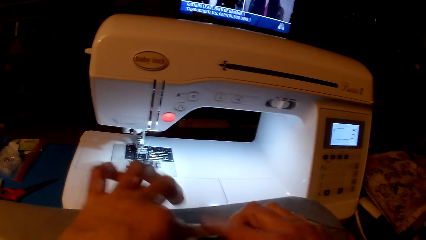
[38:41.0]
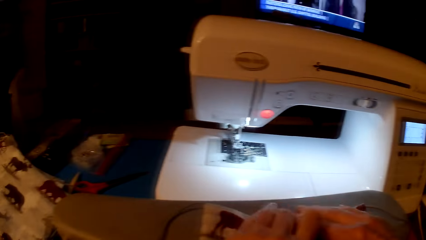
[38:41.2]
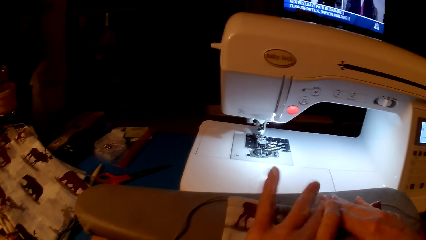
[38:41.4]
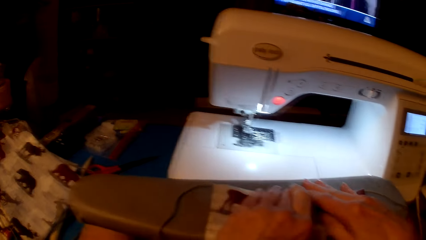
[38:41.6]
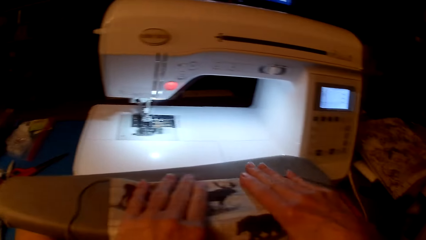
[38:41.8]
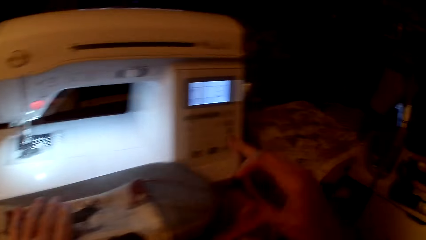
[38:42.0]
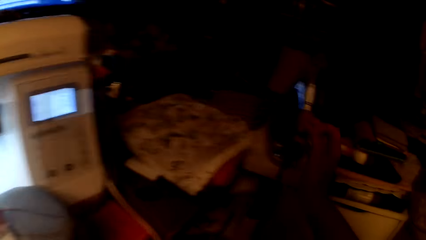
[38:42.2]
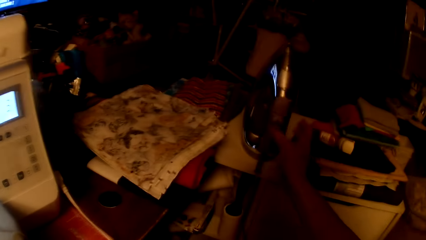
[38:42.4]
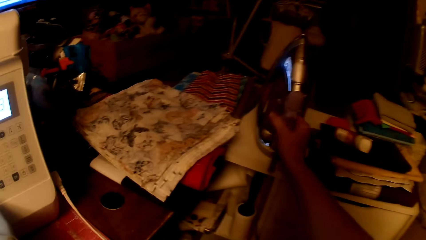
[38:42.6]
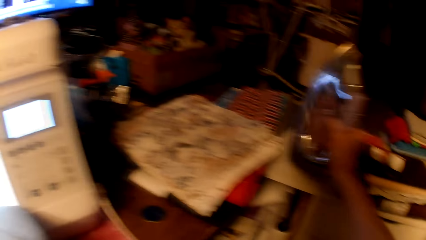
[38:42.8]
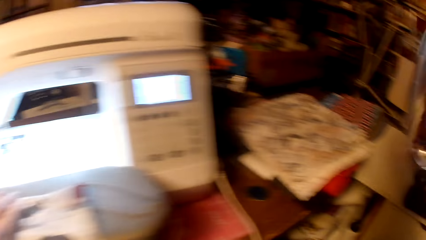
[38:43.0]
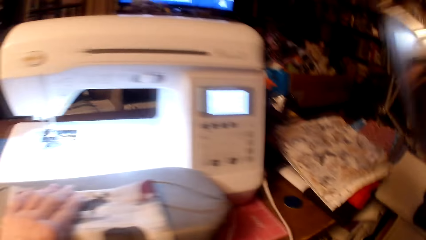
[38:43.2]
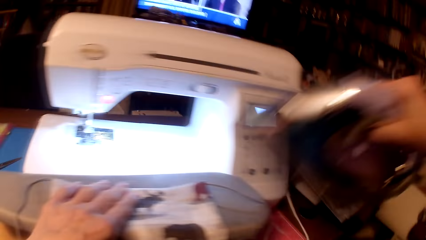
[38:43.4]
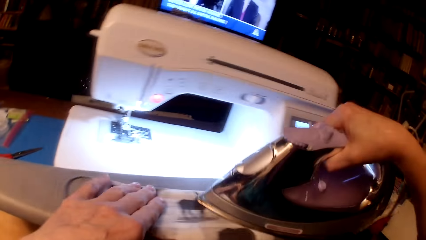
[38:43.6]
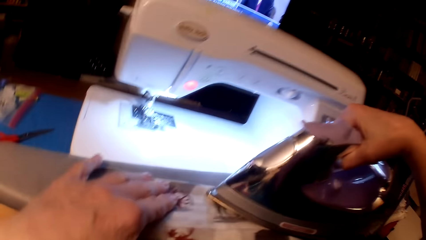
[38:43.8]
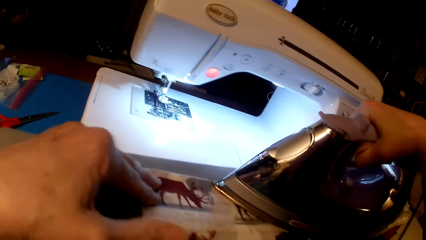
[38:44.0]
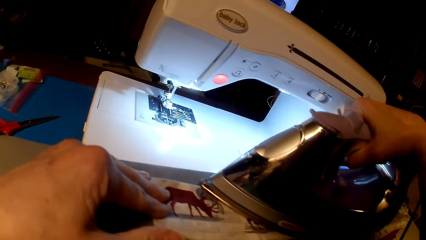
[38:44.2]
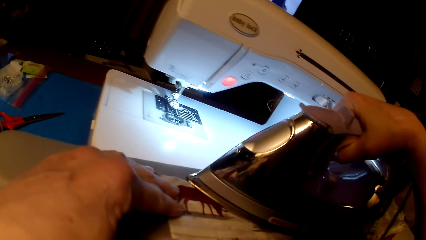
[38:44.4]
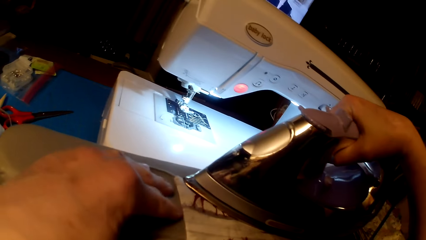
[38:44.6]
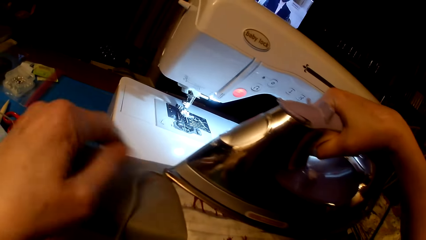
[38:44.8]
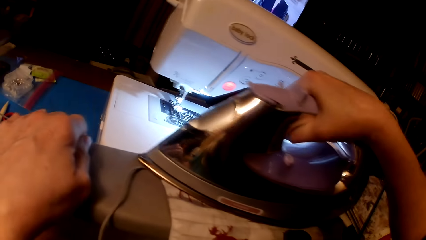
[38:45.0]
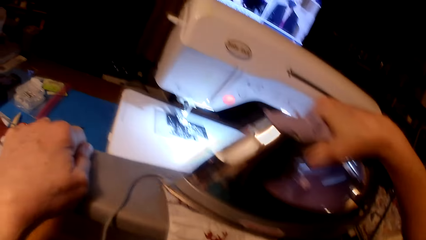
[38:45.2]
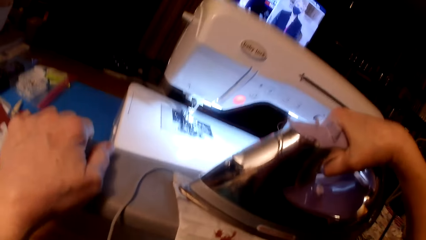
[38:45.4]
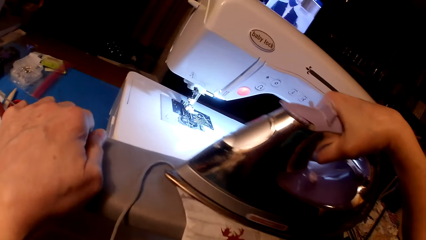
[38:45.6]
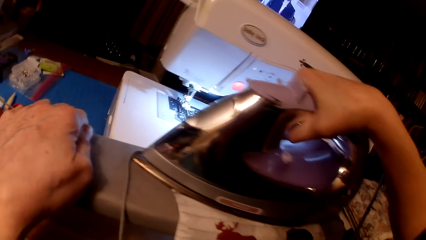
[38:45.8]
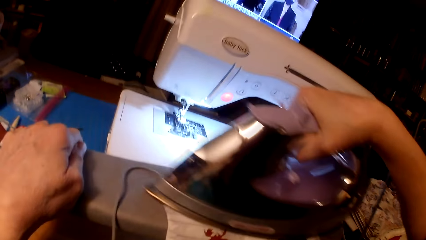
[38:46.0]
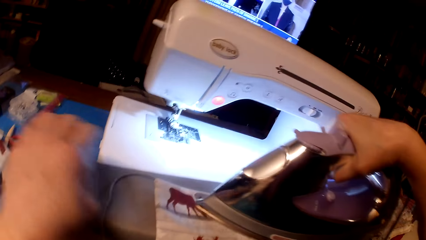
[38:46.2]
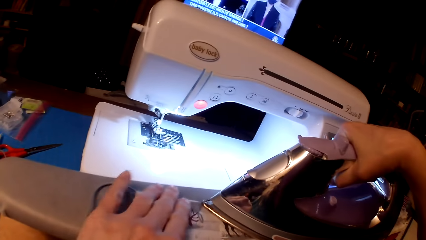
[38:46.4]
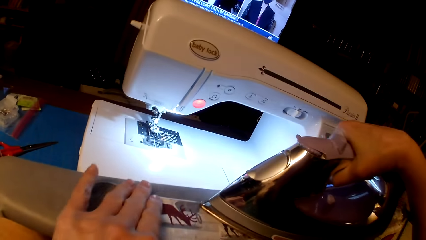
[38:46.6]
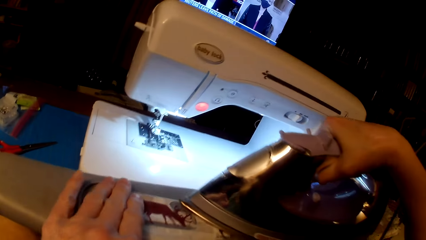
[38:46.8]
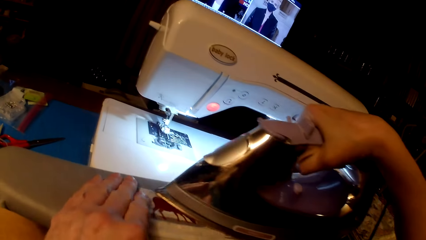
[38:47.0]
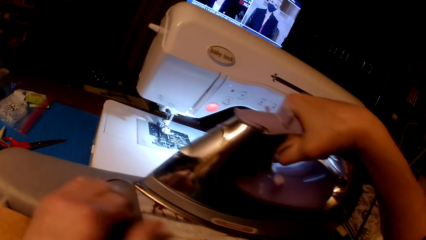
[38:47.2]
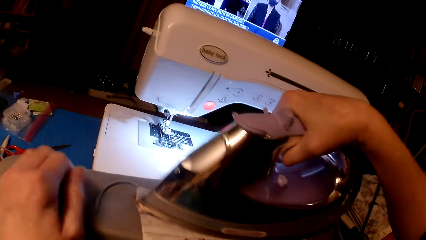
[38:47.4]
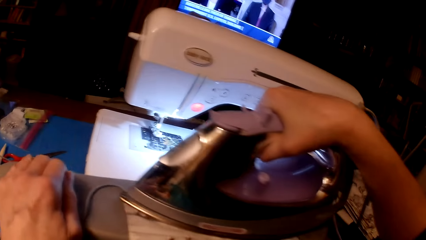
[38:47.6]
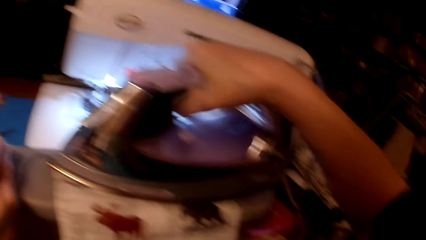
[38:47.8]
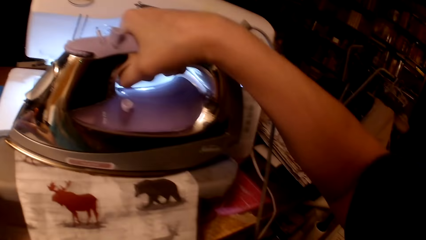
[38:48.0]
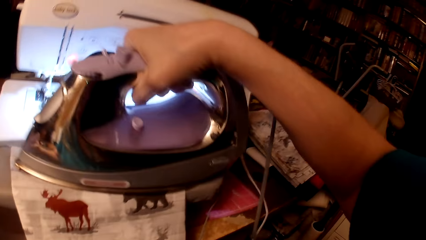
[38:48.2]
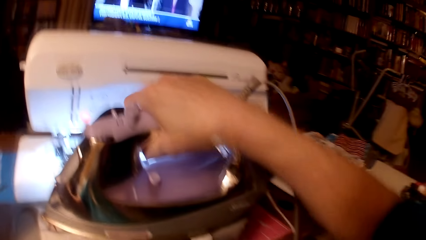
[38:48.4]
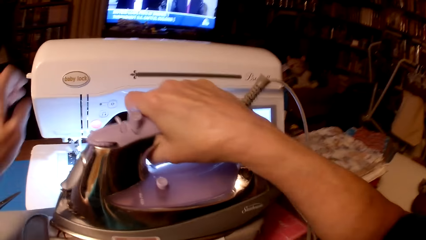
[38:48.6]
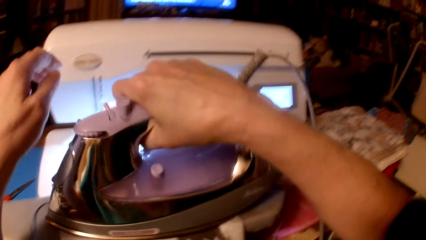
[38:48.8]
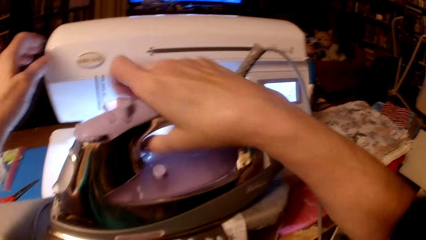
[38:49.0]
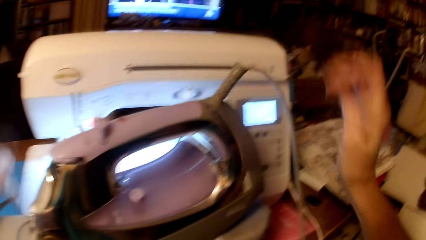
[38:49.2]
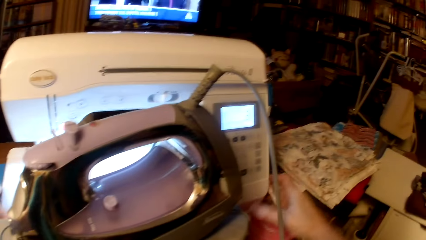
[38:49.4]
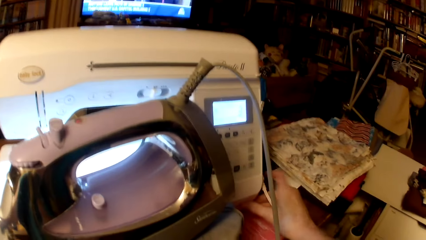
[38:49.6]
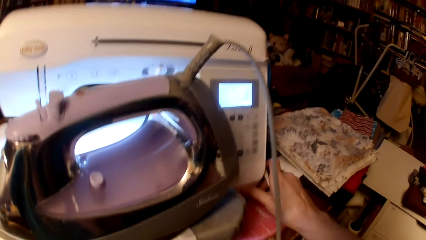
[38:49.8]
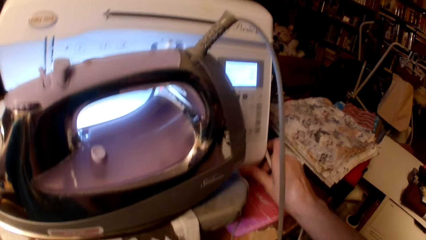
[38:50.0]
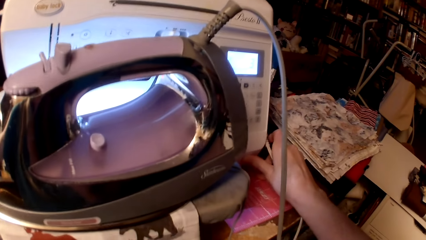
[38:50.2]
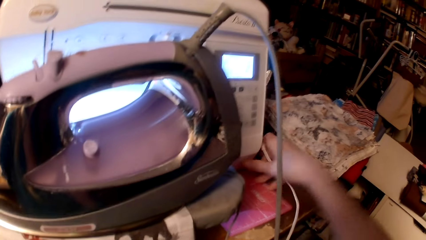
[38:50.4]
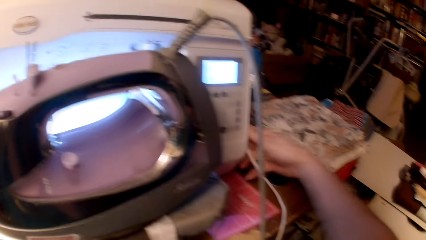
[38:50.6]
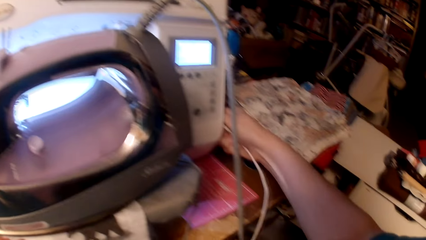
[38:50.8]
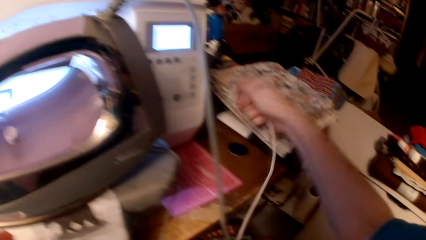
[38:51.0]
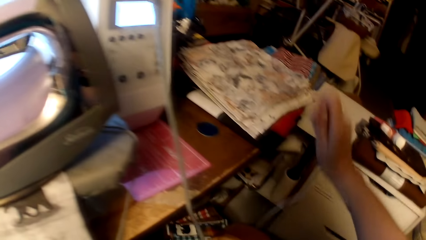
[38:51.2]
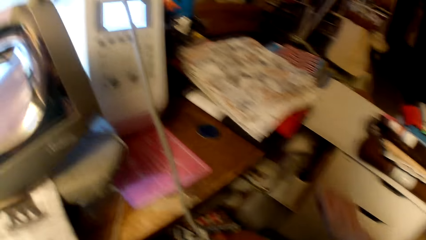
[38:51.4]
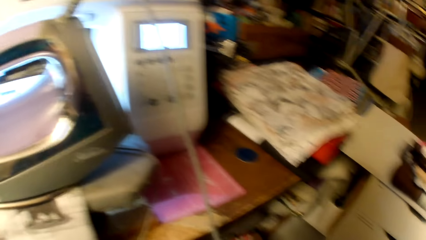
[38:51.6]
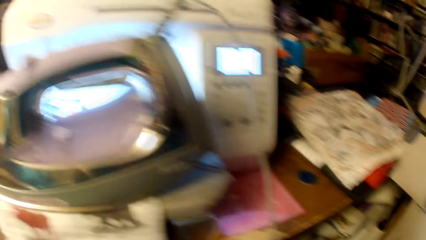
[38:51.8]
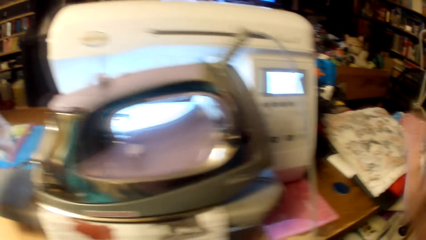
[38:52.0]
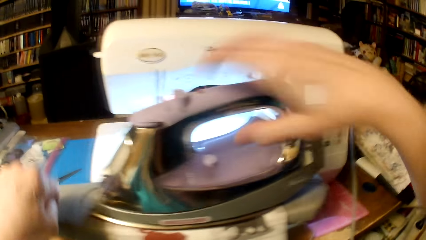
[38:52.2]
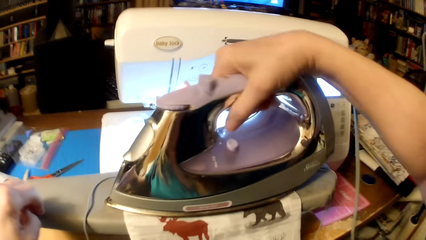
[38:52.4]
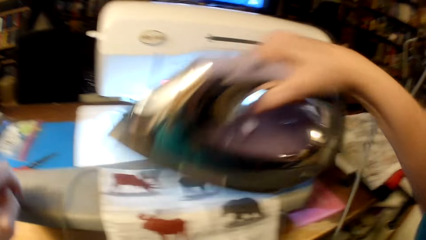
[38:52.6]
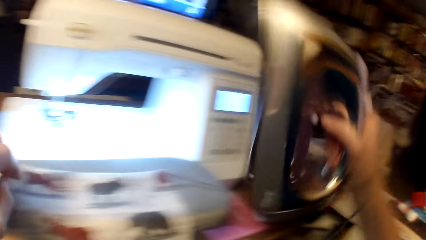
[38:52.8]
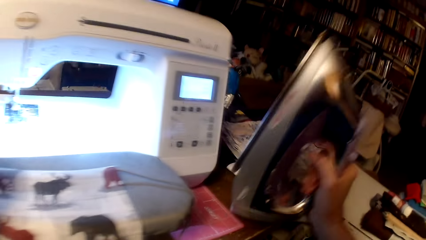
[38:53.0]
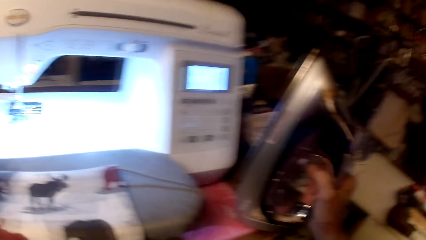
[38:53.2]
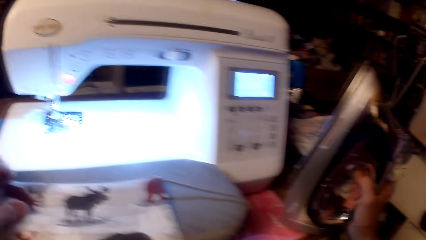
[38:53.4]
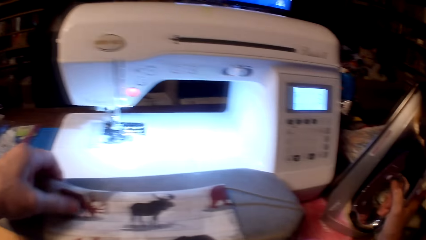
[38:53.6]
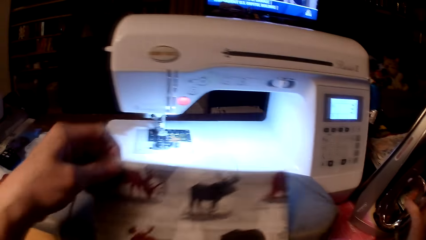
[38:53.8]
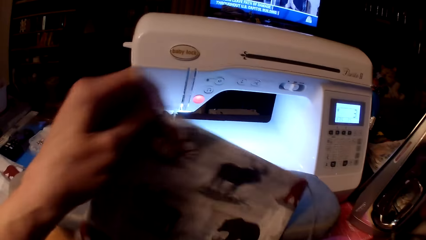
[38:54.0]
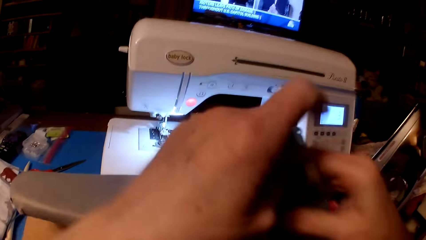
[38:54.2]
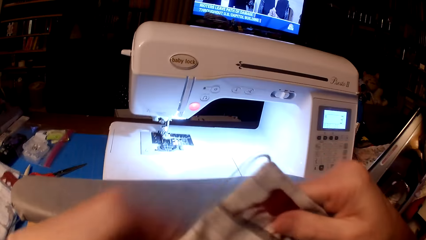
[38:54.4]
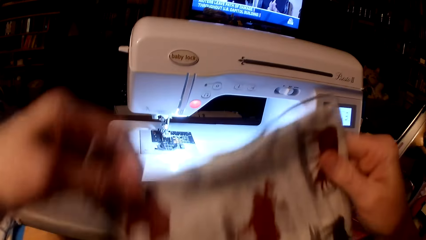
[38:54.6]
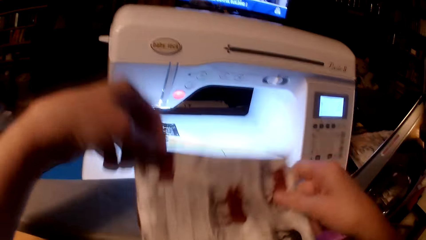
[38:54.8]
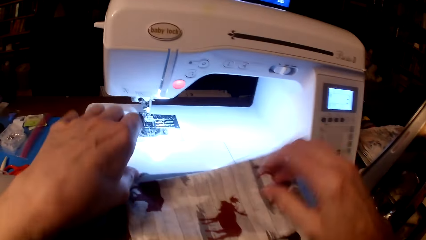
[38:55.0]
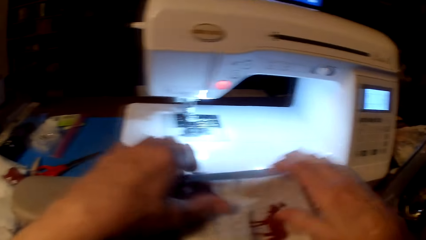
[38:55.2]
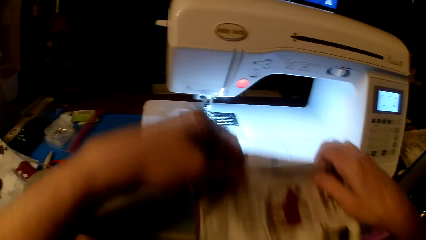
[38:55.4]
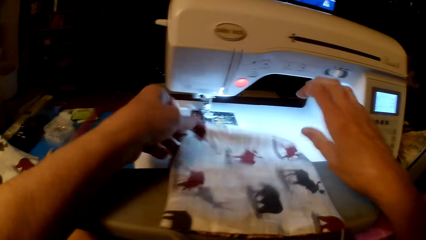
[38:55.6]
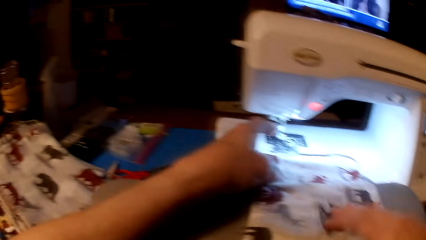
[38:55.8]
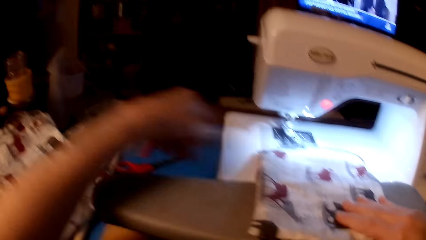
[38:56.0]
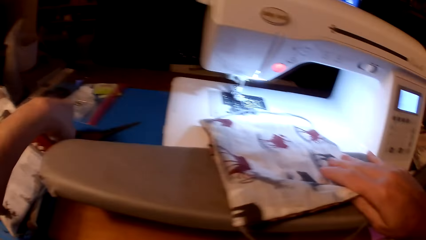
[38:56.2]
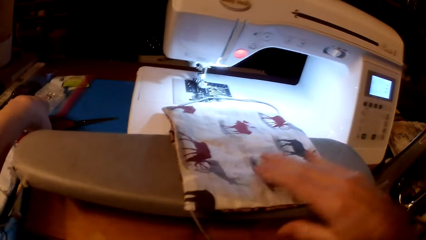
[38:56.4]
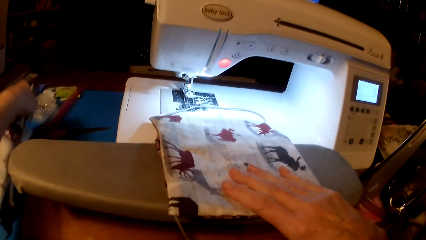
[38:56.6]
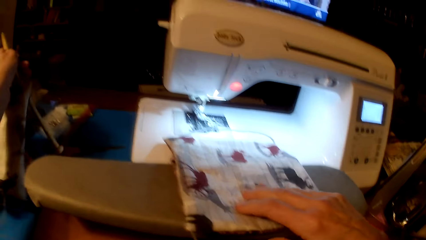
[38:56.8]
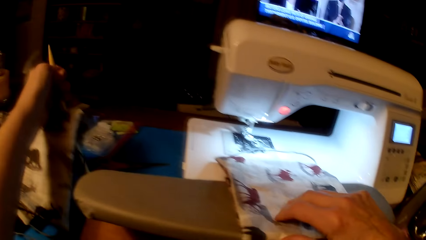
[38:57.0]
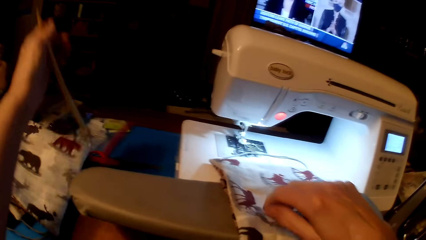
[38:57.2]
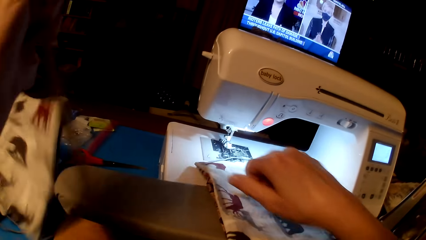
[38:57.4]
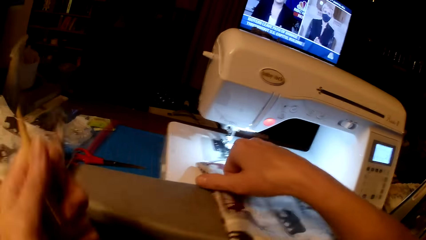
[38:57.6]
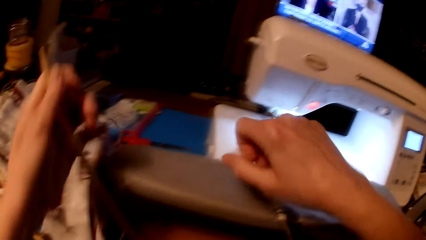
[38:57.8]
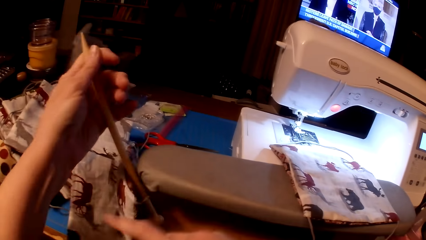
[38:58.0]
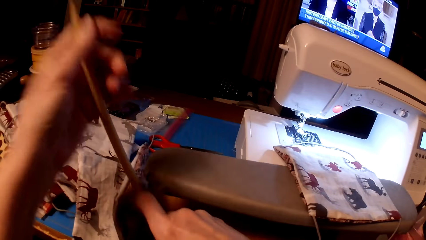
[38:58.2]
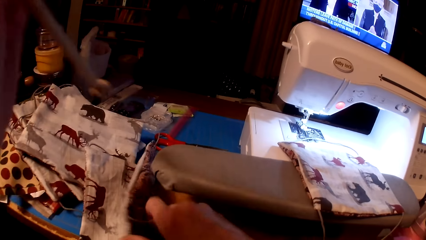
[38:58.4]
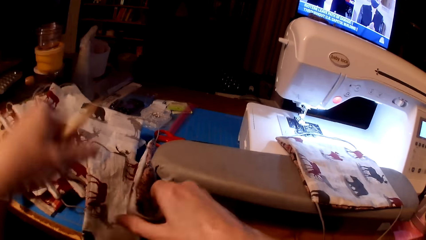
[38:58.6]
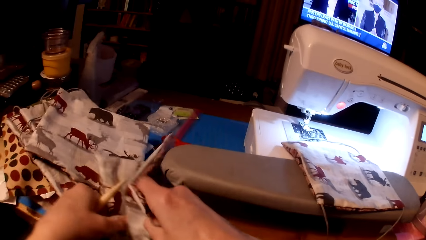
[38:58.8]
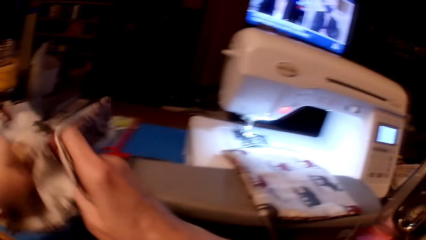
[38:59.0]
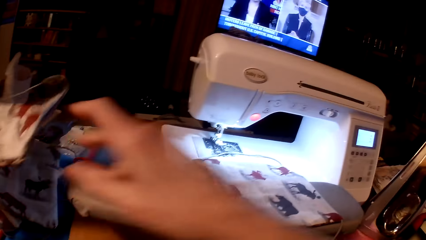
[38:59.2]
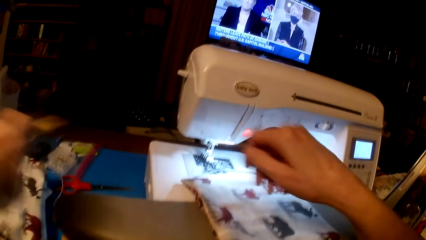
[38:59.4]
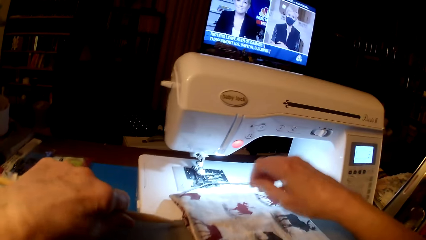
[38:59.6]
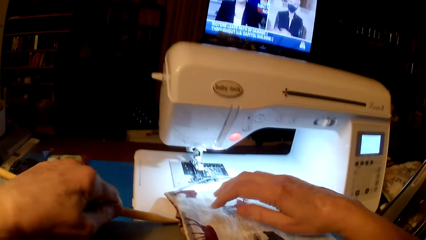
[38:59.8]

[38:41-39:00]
The camera wearer picks up the electric iron and irons the pillow cushion. They unplug the cable from the sewing machine. They move the sewing machine. They plug the sewing machine cable and drop the cable on the floor. They iron a piece of cloth. They put the iron box on the table. They straighten the piece of cloth. They lift the pillow cushion and flip the pillow cushion. They pick up a wooden stick.
